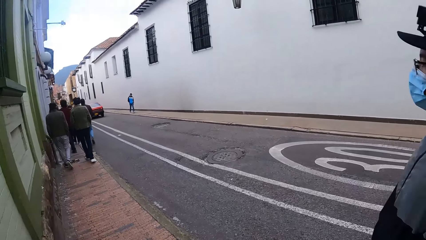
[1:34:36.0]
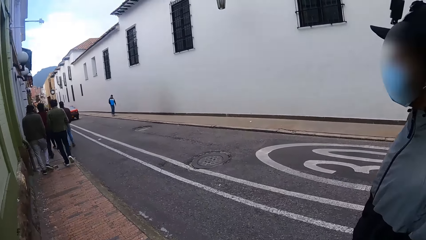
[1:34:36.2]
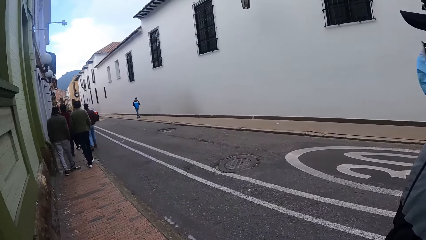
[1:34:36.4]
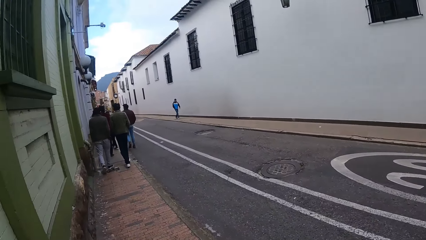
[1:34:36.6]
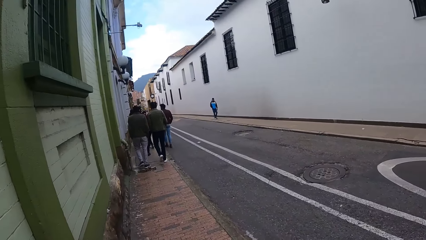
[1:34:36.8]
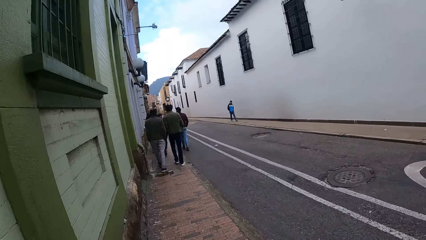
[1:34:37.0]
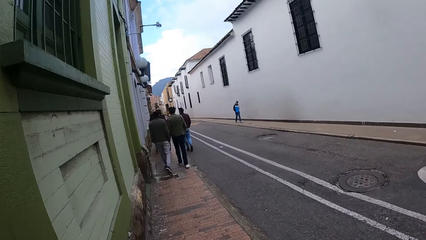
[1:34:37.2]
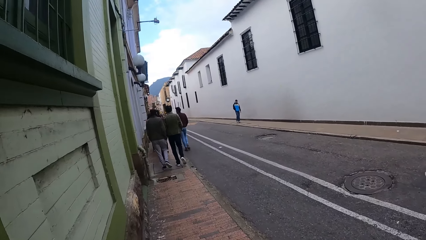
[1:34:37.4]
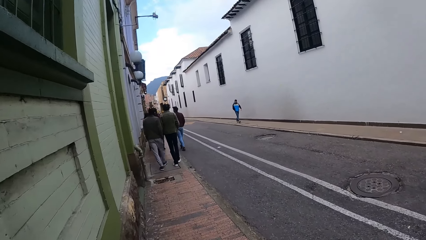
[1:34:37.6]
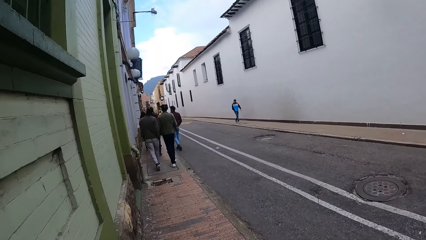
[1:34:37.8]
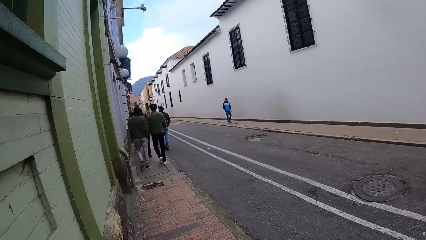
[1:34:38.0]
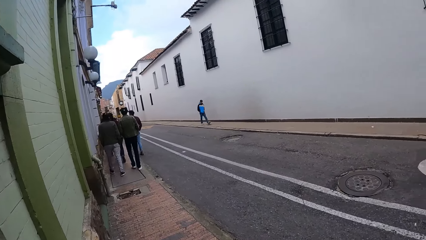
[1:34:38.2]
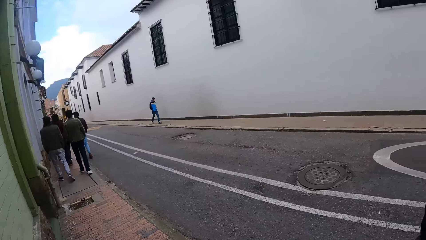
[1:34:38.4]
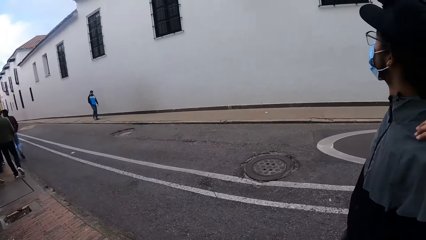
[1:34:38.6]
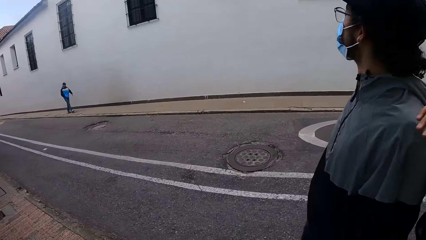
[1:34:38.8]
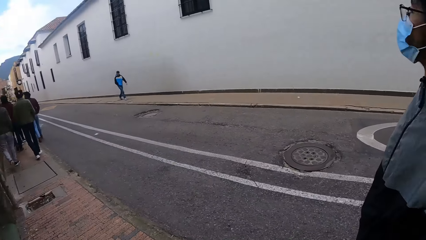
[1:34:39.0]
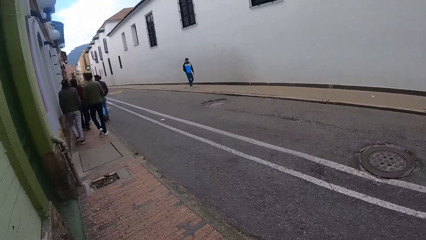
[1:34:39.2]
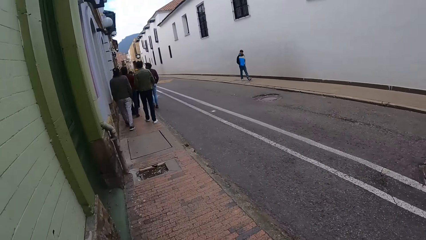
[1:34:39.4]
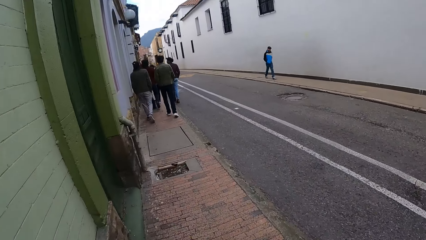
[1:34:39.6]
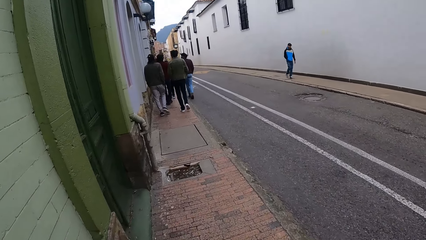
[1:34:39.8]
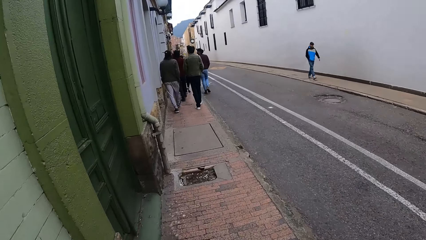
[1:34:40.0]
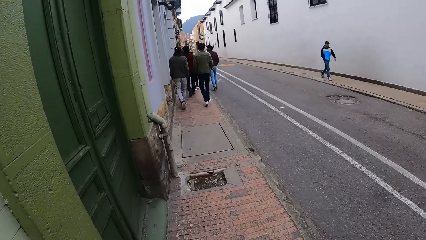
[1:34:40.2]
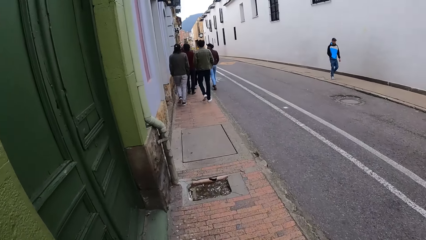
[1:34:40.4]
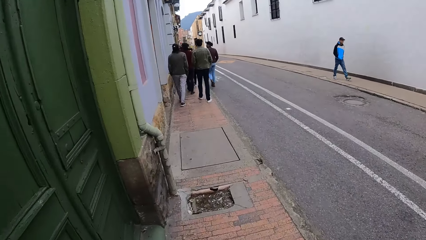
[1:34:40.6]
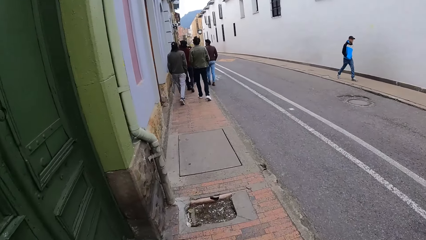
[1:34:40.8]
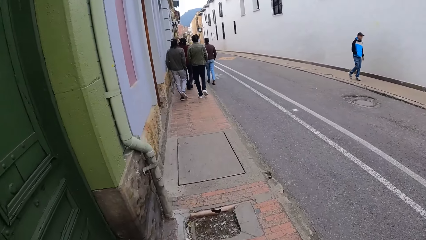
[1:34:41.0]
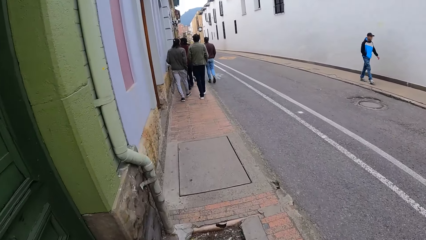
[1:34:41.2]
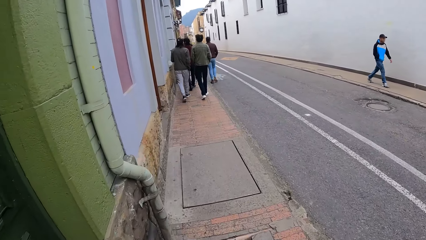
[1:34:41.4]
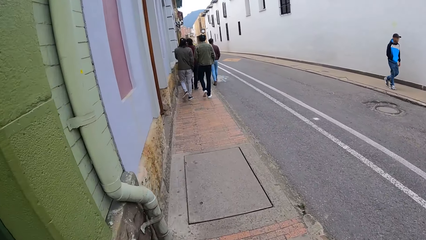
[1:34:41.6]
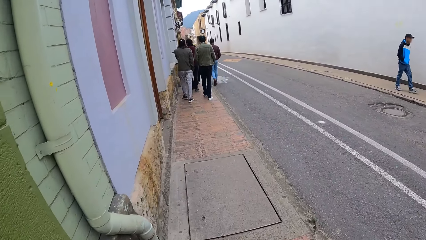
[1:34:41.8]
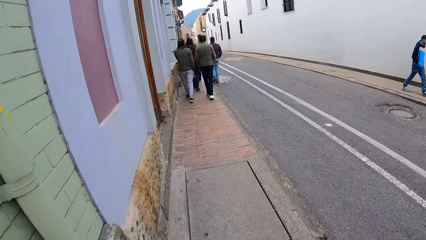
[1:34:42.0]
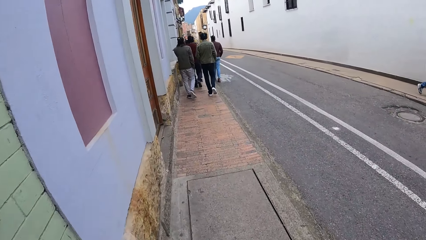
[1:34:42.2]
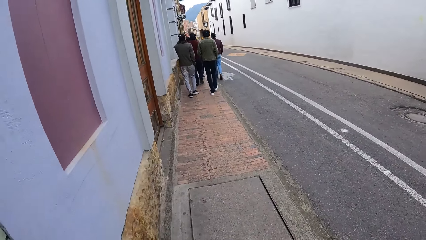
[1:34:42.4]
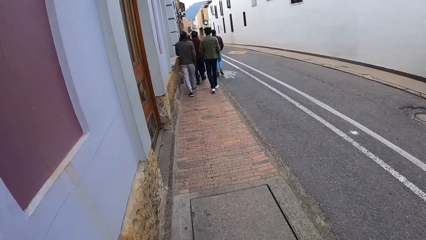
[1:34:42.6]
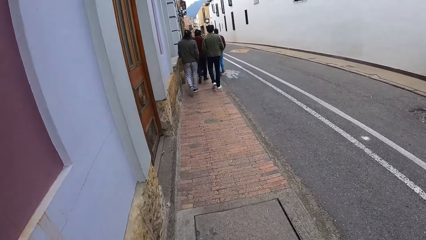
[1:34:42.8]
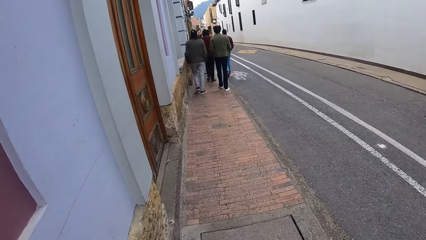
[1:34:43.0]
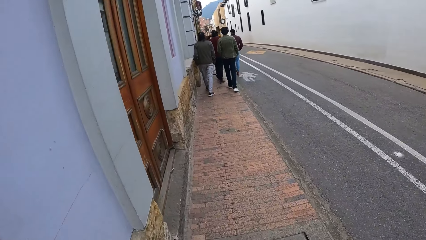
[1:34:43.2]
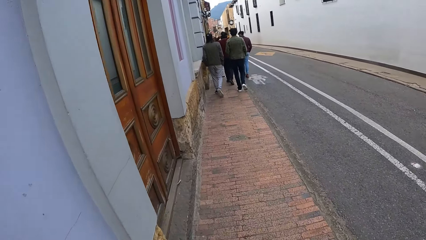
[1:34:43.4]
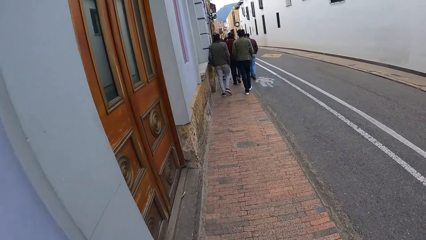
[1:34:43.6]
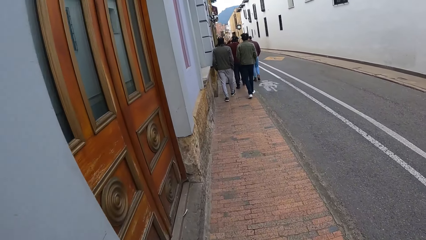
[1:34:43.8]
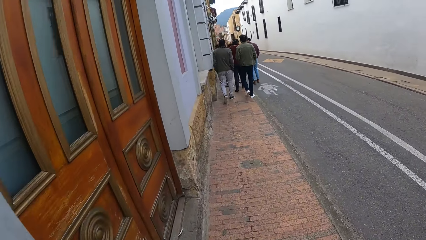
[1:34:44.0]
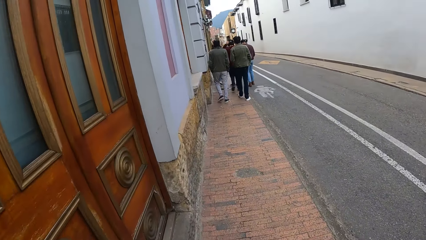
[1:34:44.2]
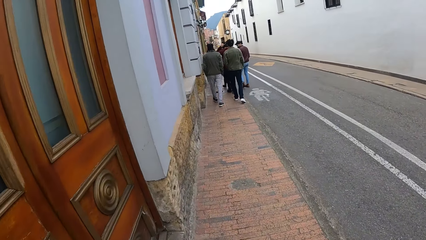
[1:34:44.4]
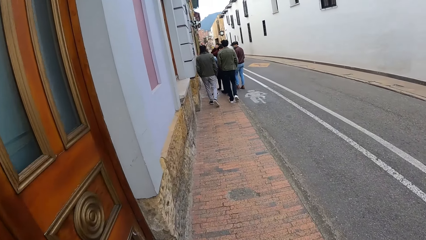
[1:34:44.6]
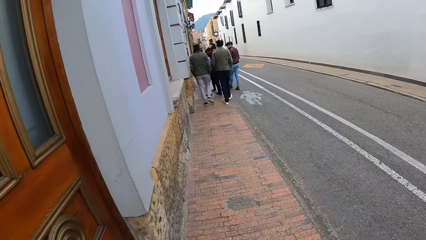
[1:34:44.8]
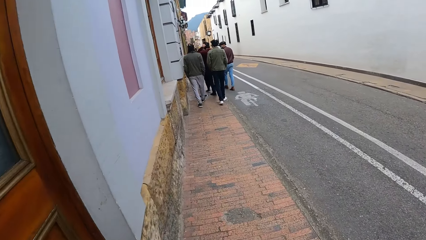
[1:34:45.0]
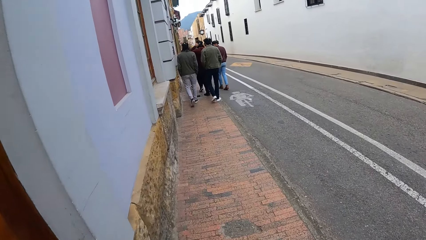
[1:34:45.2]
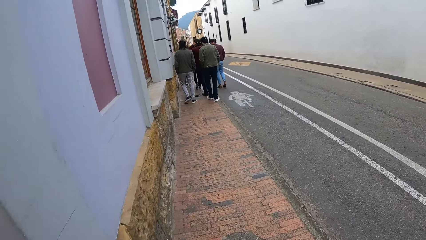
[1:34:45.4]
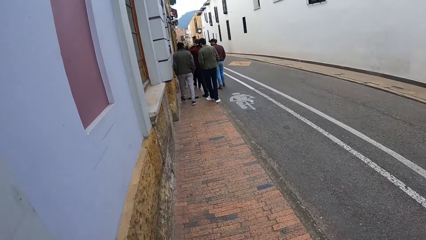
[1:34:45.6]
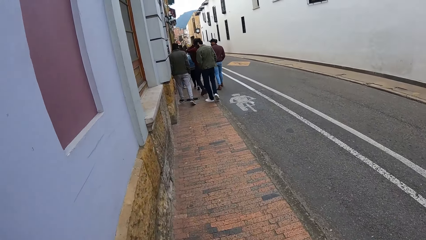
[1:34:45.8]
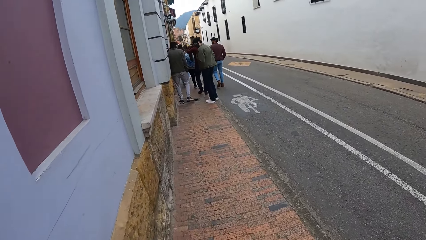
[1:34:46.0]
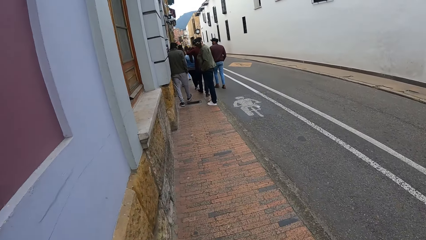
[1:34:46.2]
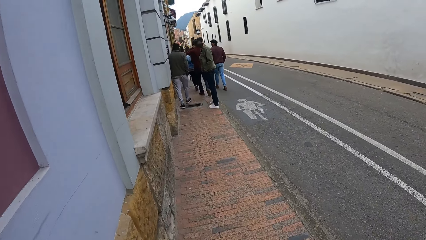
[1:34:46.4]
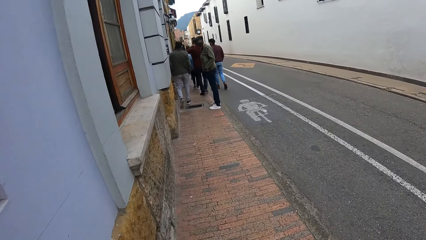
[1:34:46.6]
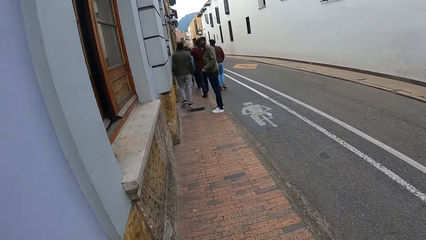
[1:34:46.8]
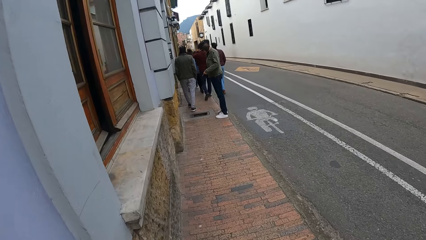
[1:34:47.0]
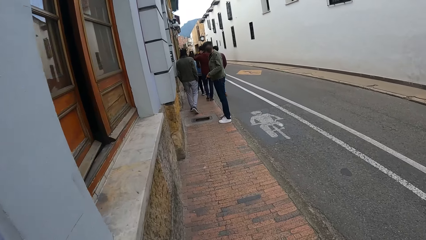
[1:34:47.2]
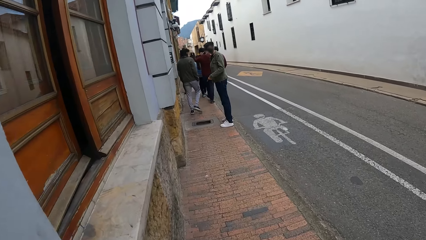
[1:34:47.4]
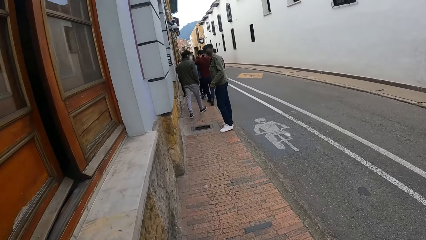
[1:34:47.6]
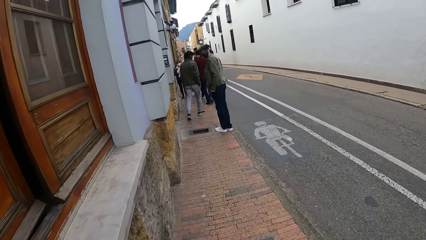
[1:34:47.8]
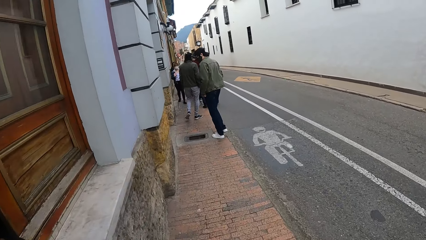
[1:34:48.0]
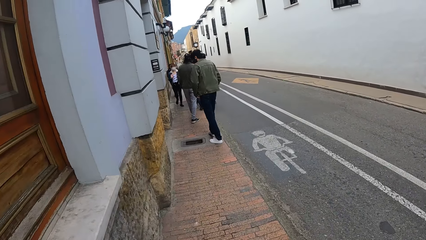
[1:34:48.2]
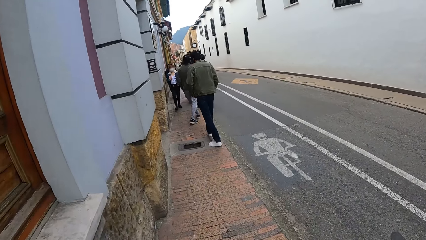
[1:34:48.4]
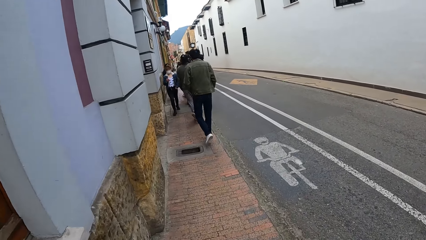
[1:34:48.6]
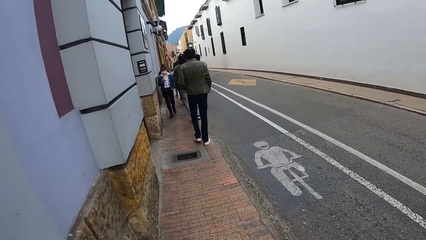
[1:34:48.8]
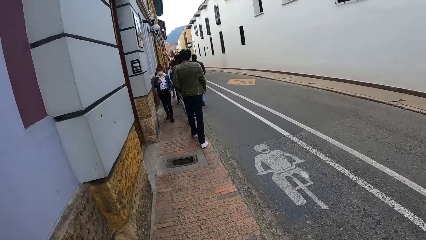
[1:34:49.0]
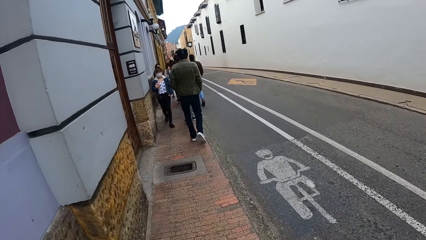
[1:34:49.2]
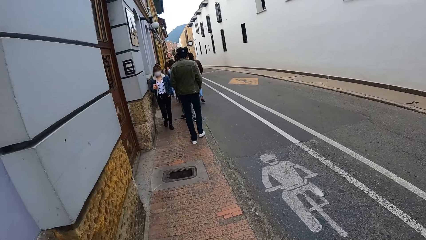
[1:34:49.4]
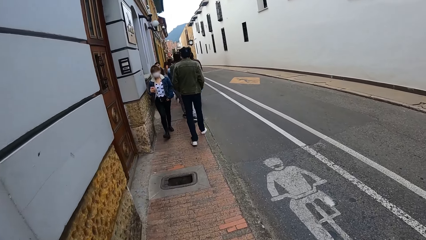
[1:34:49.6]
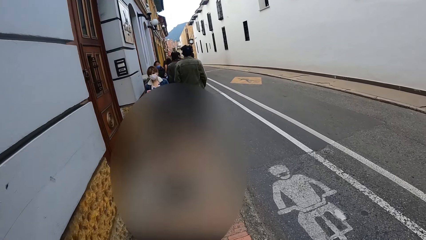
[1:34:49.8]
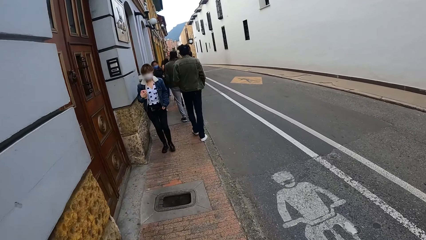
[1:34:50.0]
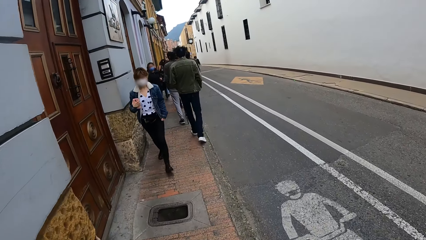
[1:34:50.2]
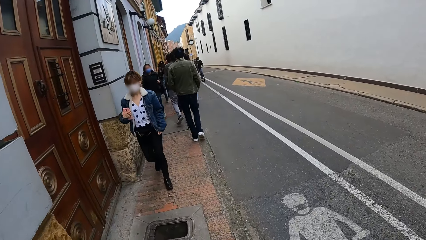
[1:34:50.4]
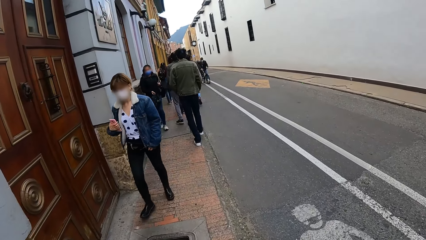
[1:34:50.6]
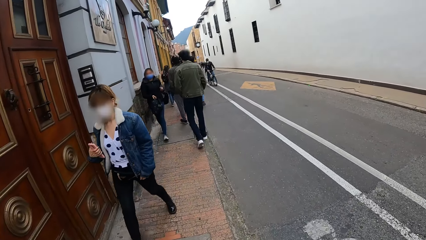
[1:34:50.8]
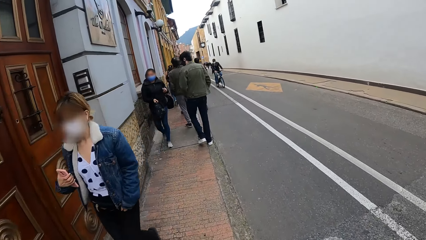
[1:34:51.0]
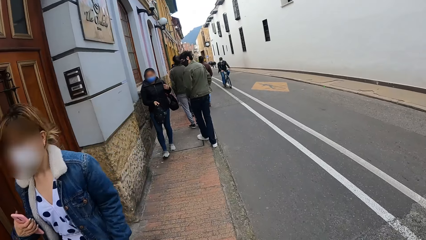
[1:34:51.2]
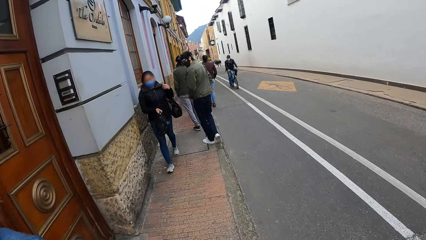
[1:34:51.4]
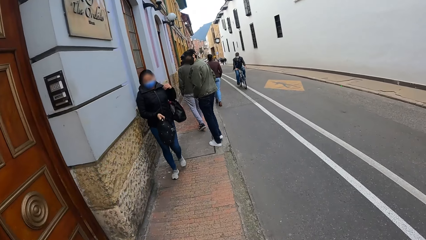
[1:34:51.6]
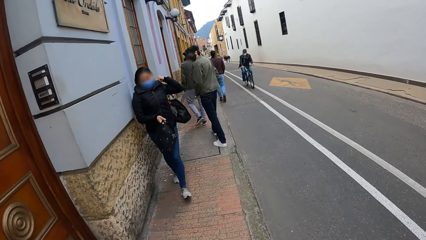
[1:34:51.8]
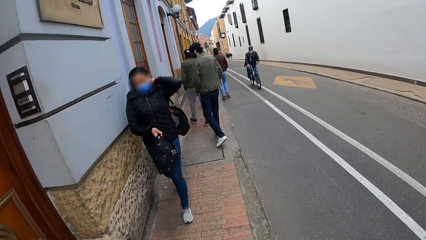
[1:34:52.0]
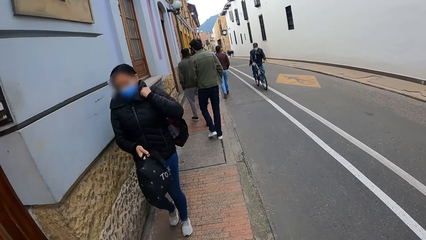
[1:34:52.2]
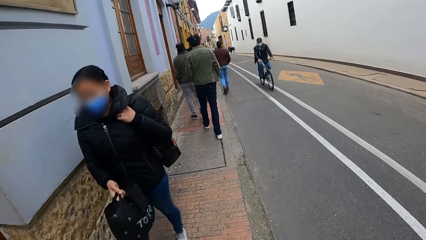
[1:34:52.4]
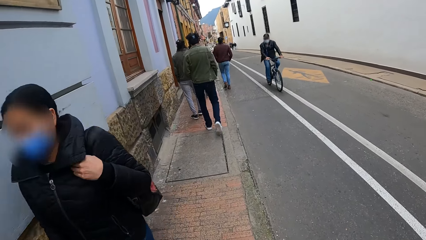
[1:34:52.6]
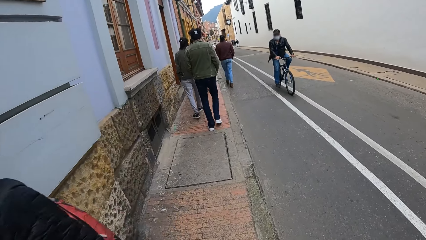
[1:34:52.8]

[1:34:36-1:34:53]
A man looks backward. The man gesticulates with his left hand. The camera wearer looks at a pedestrian. The man walks on the walkway. The camera wearer walks on a pavement. They look at a pedestrian.
